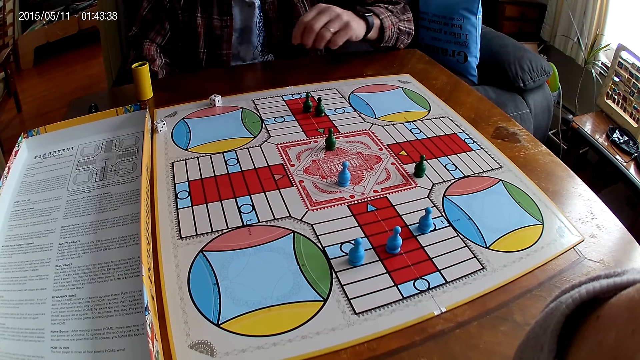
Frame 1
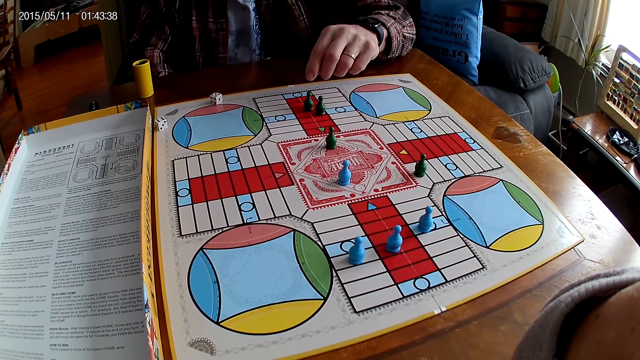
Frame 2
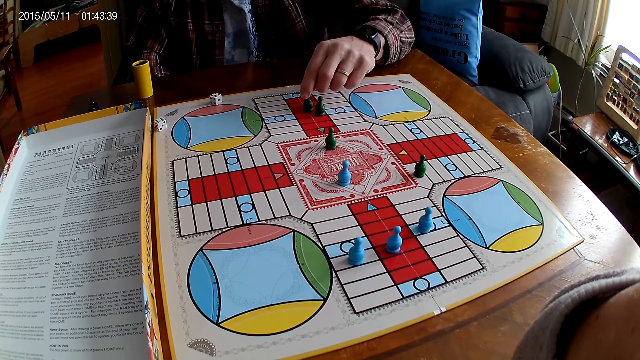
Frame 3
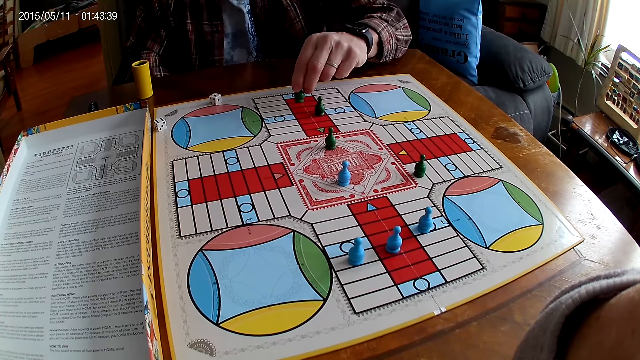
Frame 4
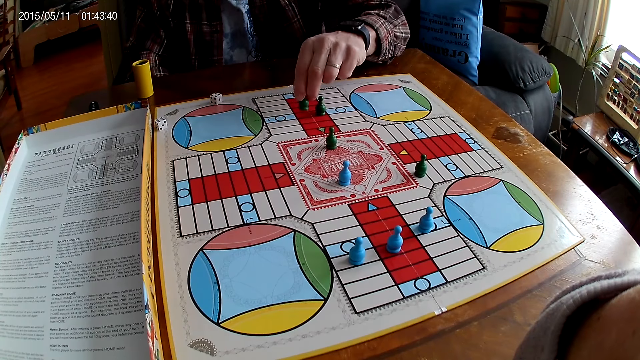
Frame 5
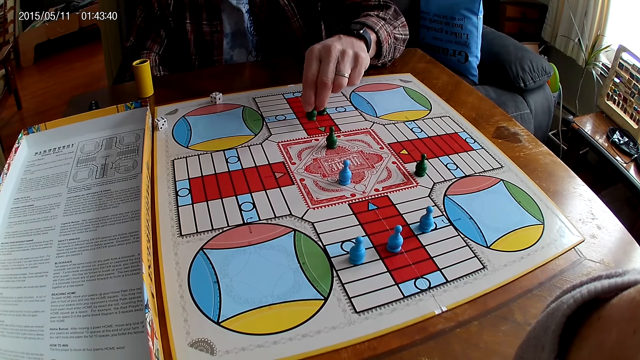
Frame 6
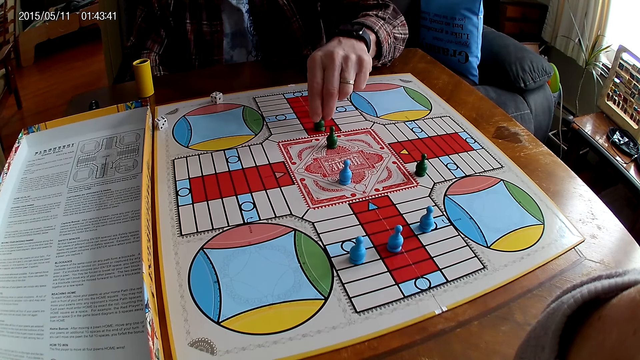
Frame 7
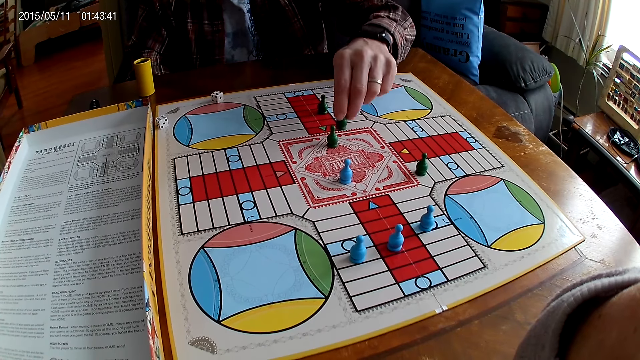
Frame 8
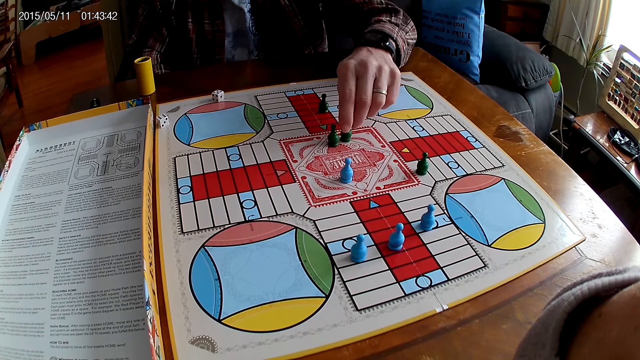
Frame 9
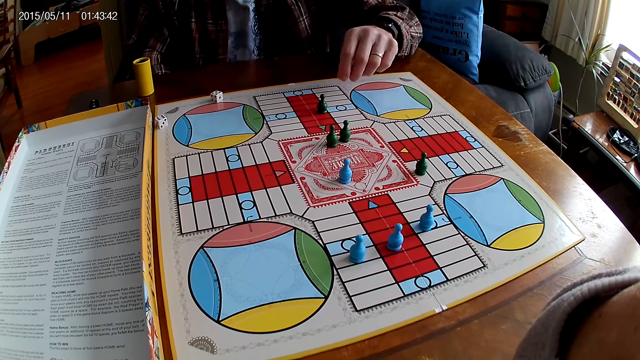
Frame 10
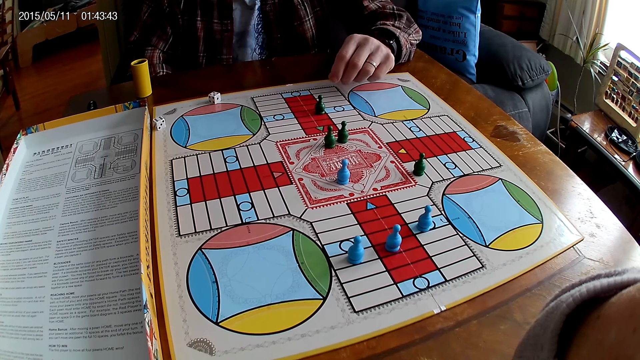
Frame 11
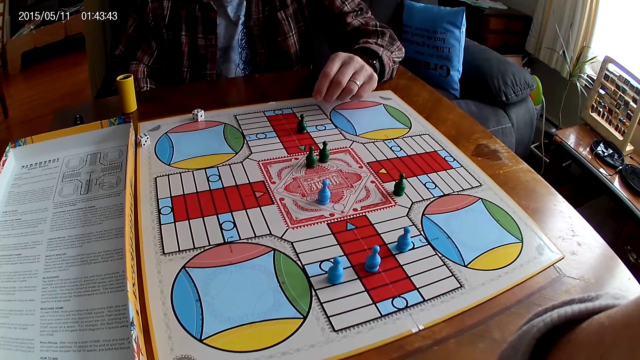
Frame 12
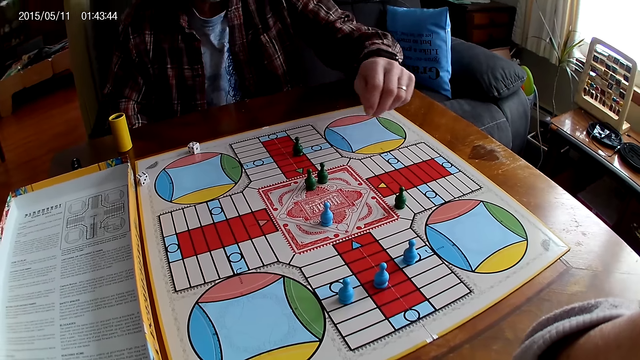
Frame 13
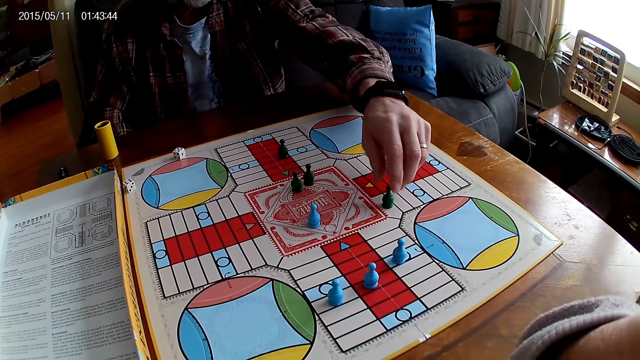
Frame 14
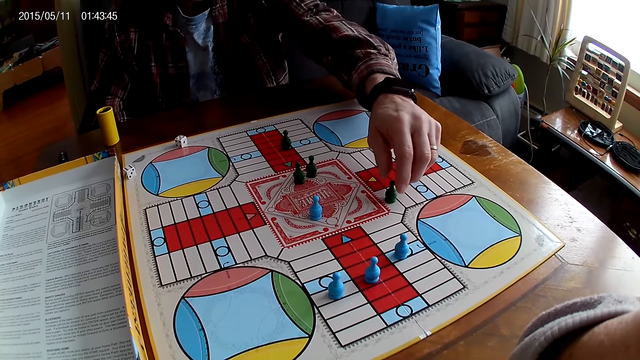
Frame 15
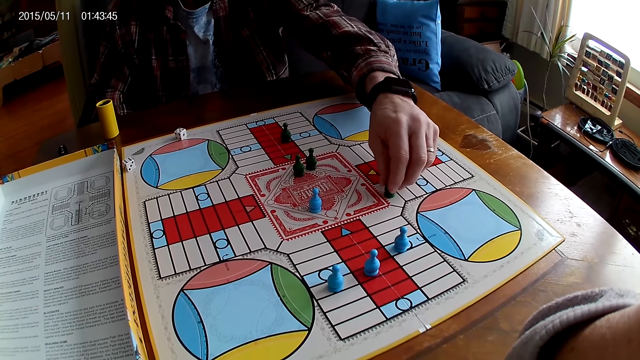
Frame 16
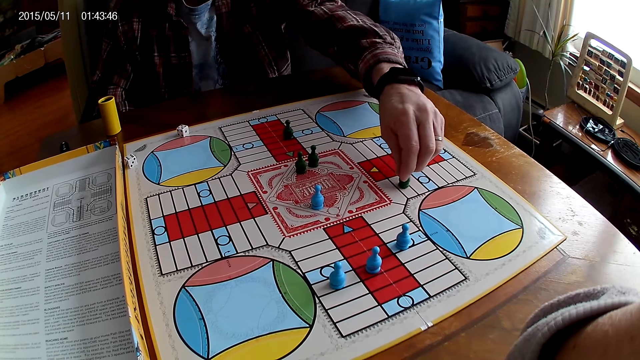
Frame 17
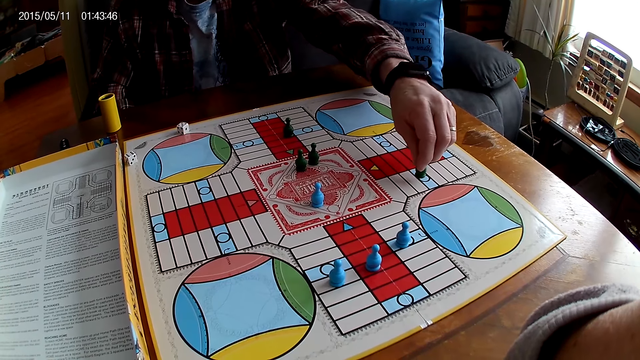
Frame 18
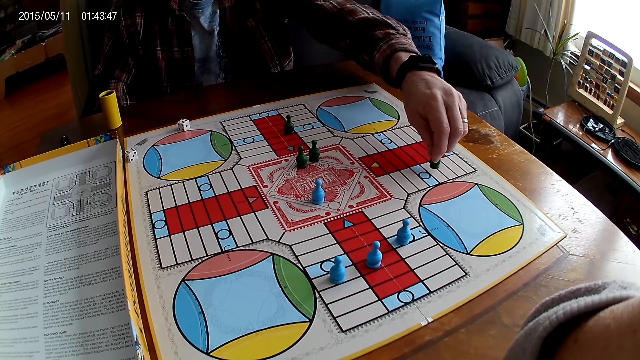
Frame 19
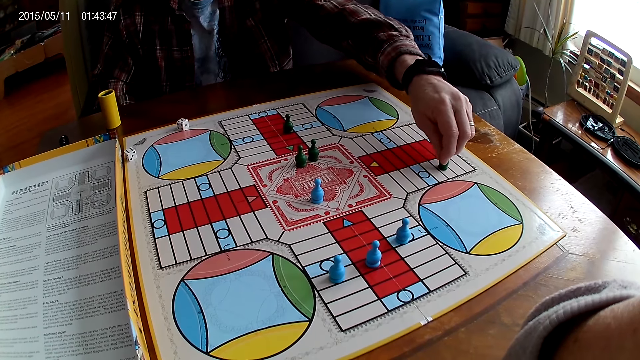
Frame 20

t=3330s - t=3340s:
A man stretches the hand. He counts steps on the Ludo board with the chess. He picks a Ludo pawn, moves the Ludo pawn, and places the Ludo pawn on the board. He stares at the board. He picks the Ludo pawn, counts steps on the Ludo board with the chess, and moves the Ludo pawn.

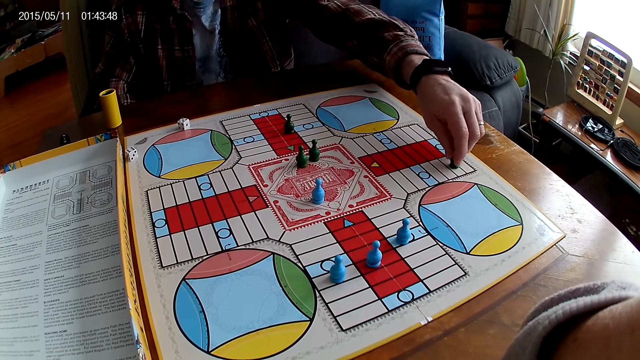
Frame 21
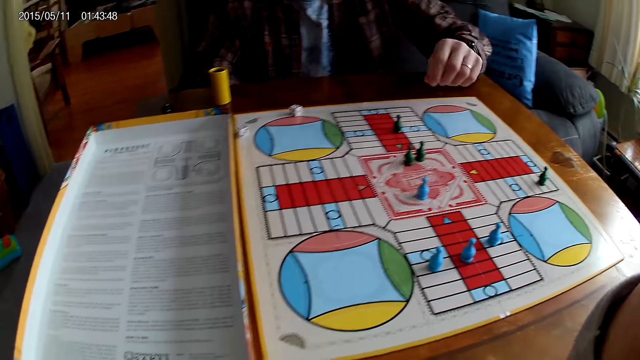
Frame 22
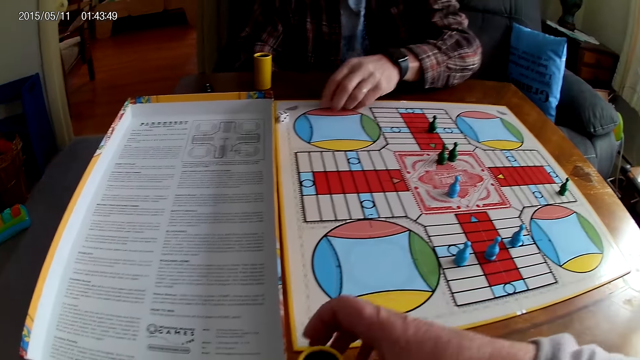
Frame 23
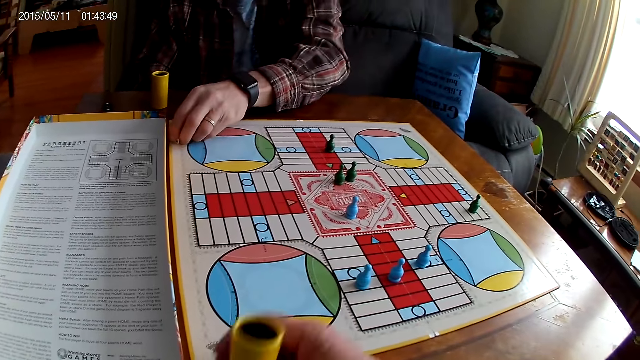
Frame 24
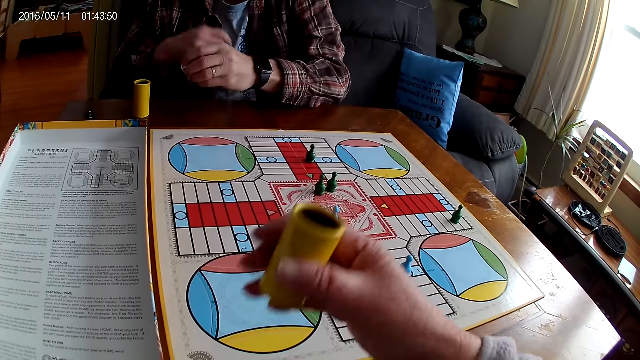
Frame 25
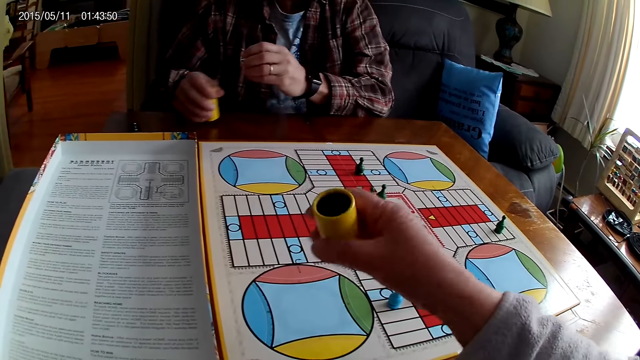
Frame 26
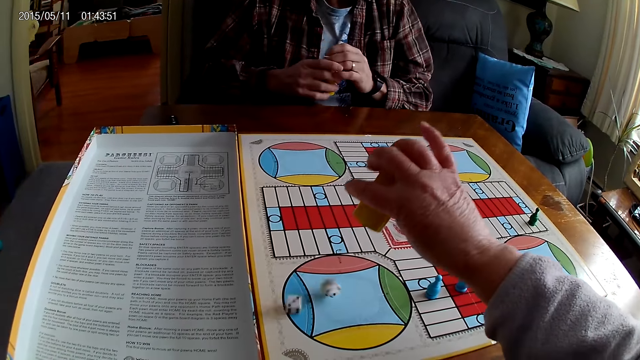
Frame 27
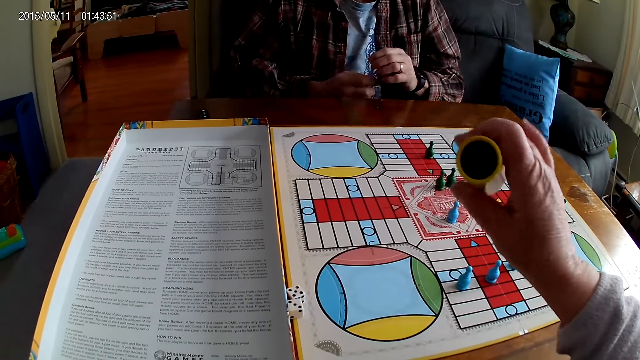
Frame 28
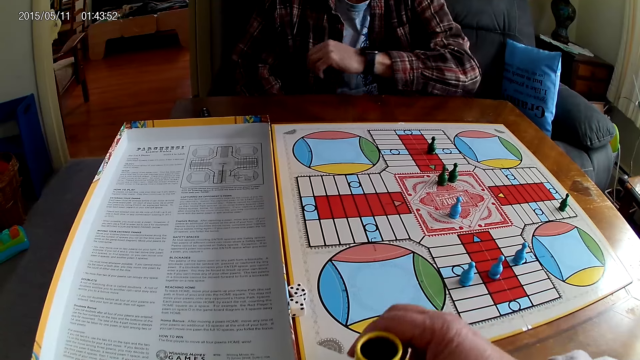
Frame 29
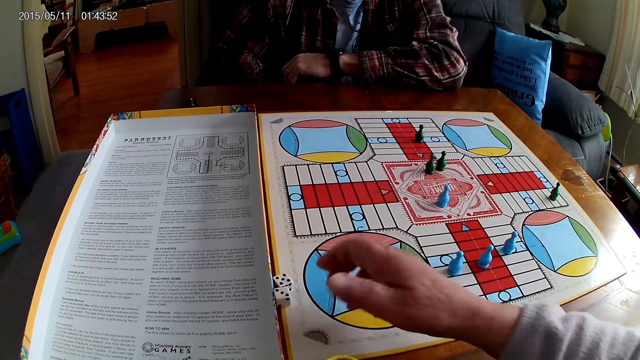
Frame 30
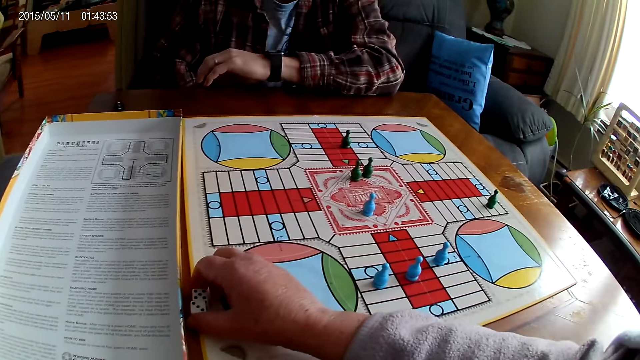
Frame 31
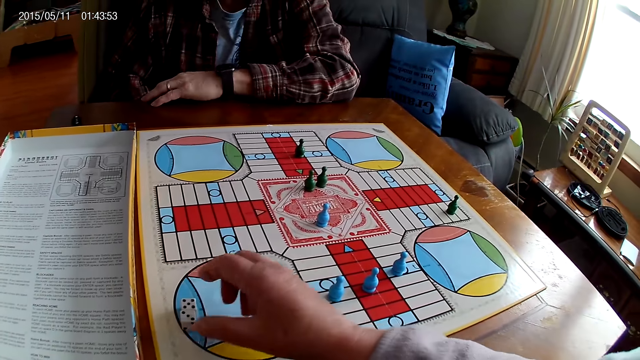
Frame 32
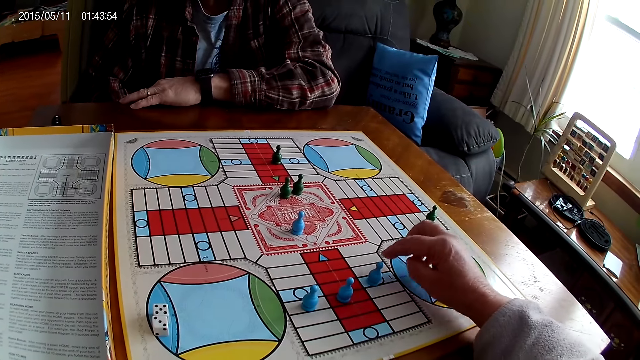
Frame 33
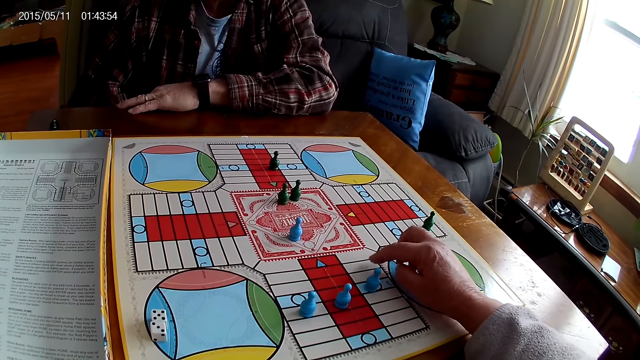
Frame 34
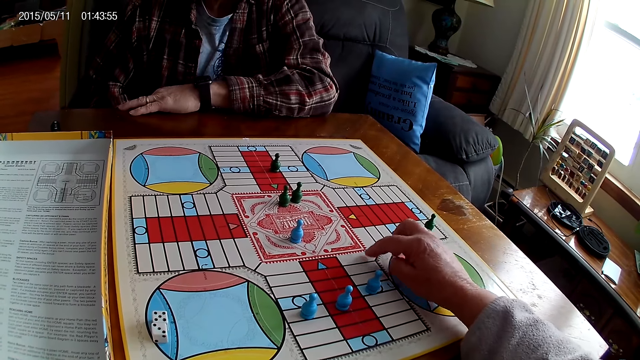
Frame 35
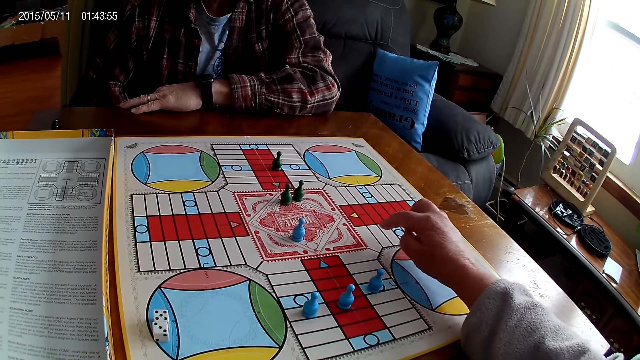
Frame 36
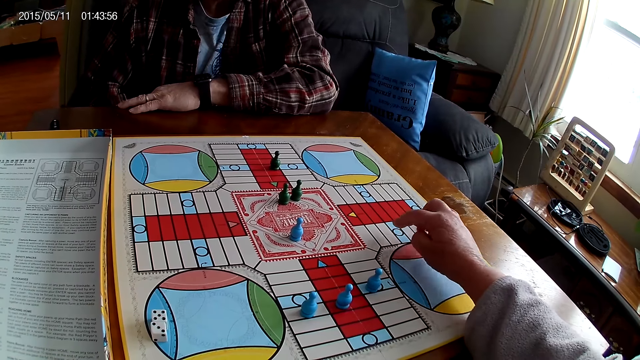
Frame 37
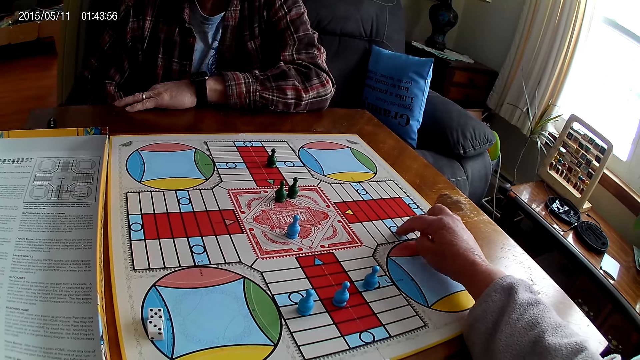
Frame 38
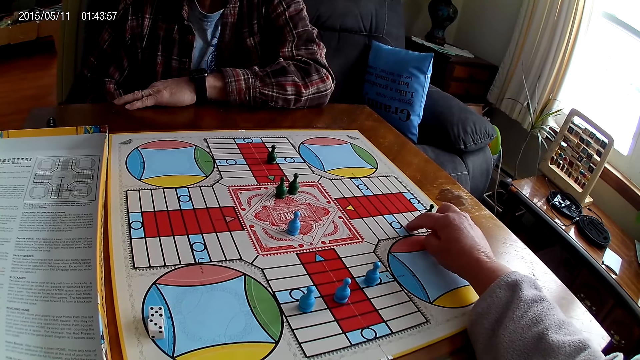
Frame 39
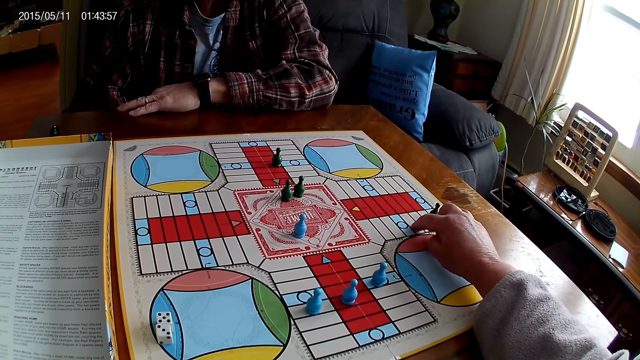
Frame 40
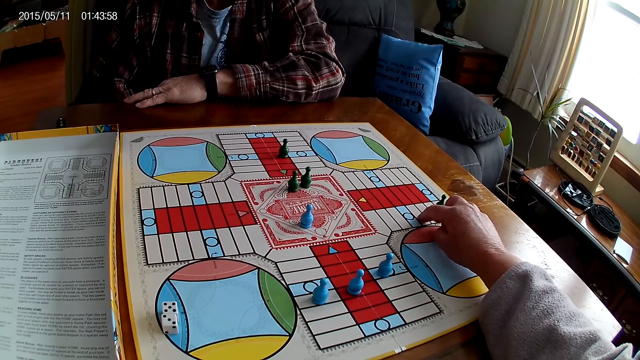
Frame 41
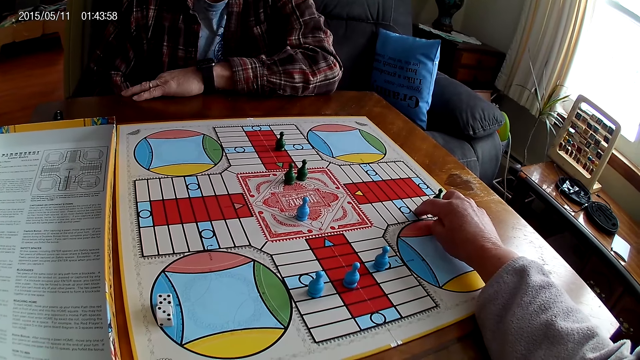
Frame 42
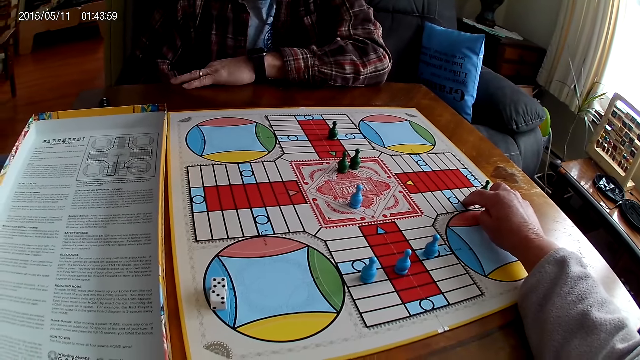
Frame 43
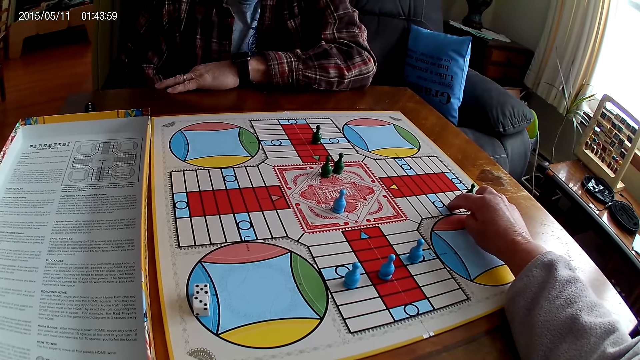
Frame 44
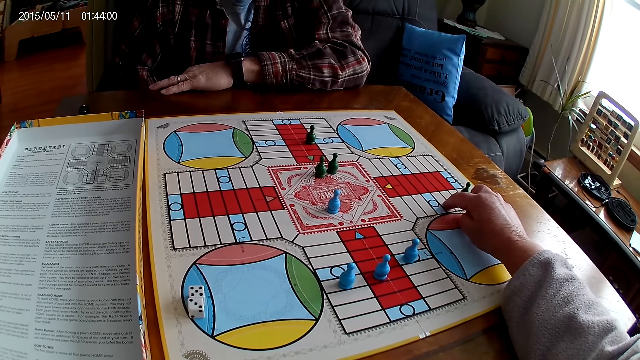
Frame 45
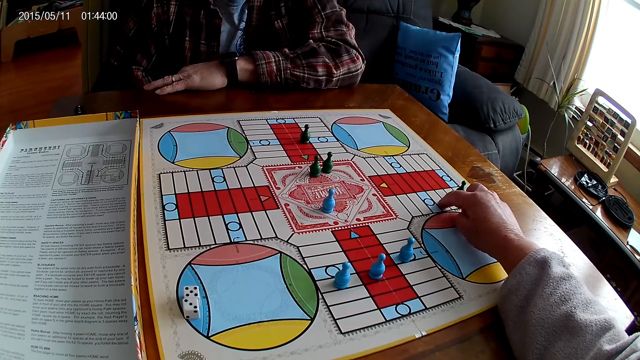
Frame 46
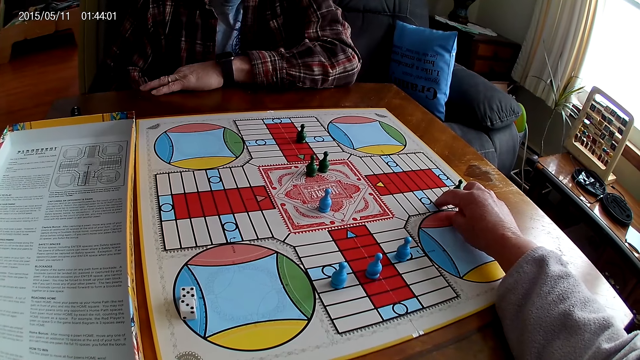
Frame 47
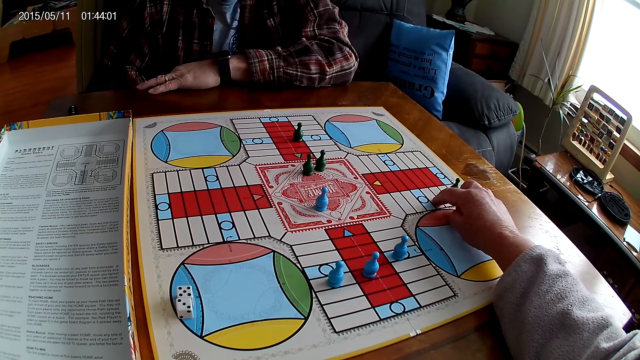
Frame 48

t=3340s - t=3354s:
A man places a Ludo pawn on the board. The camera wearer takes the container or dice shaker from the table with the right hand. The man picks the die from the Ludo board with the left hand. The camera wearer shakes the container. The man takes the container from the table with the right hand. The camera wearer drops the dice from the container on the Ludo board. The man puts the dice into the dice shaker and places the hand on the table. The camera wearer places the dice shaker on the board. The man stares at the board. The camera wearer moves the dice on the Ludo board with the right hand. They count steps on the Ludo board with the right hand, touch the board, and stare at the board.
